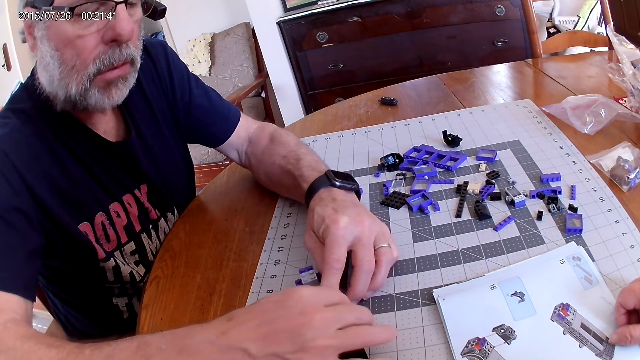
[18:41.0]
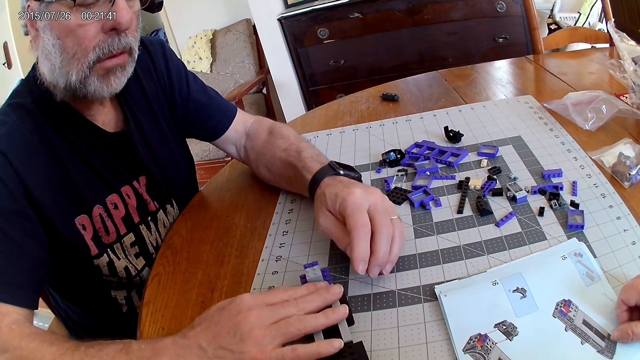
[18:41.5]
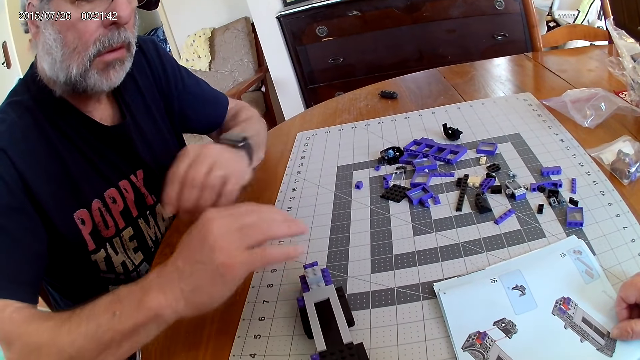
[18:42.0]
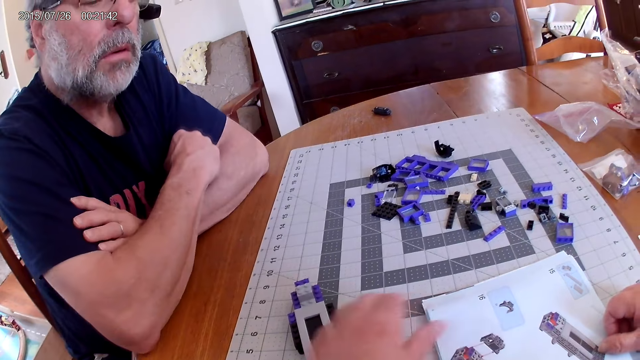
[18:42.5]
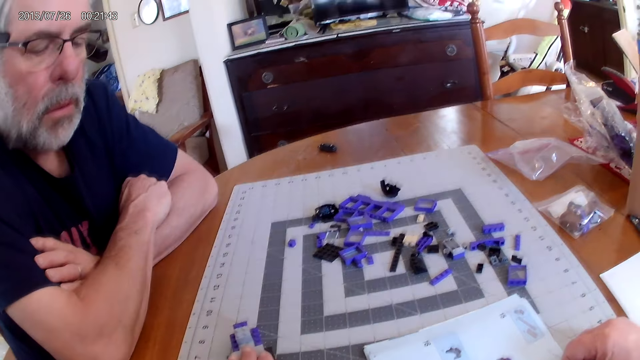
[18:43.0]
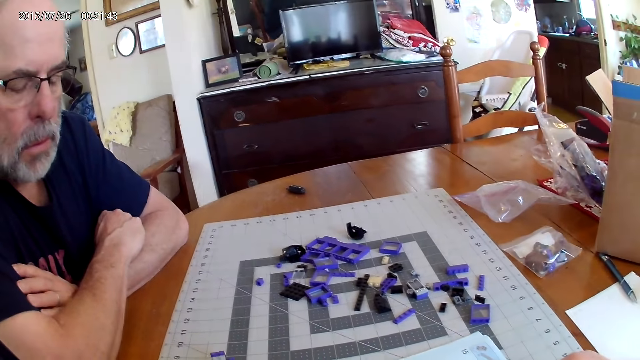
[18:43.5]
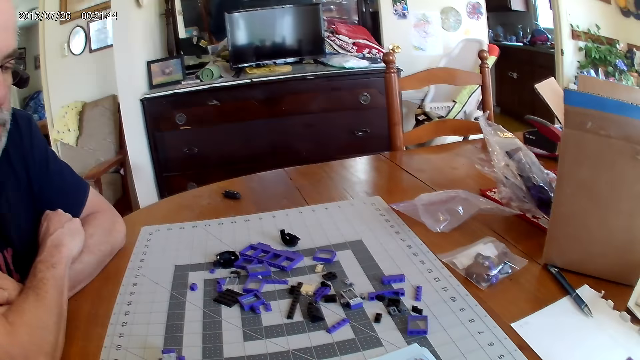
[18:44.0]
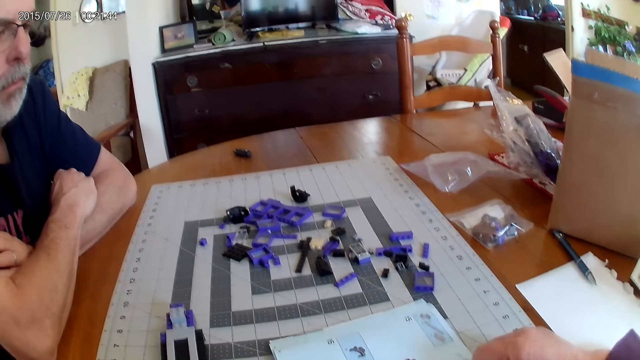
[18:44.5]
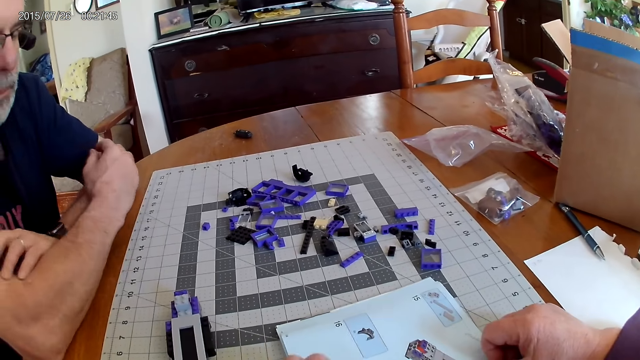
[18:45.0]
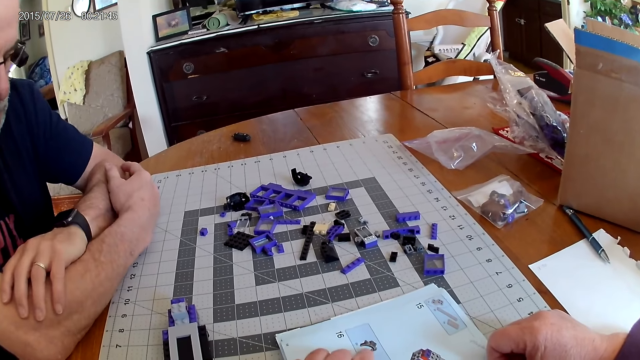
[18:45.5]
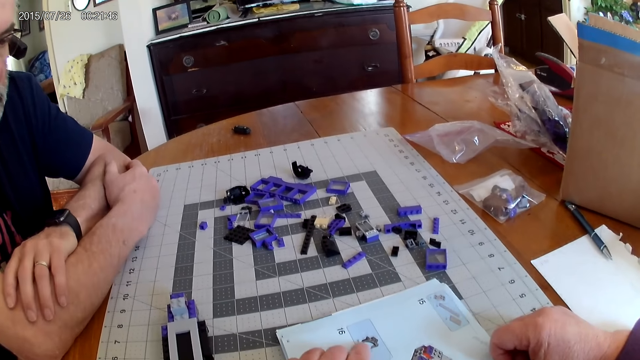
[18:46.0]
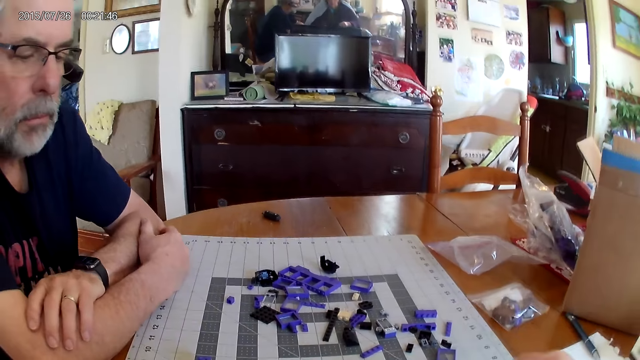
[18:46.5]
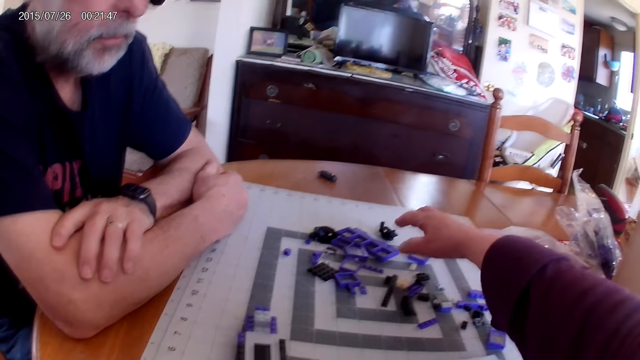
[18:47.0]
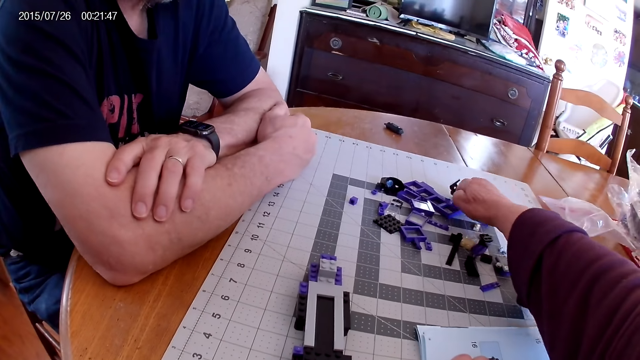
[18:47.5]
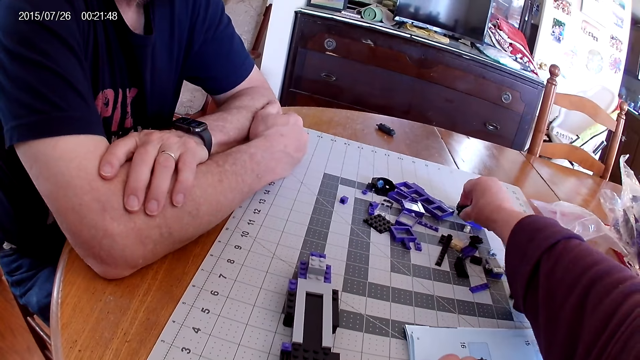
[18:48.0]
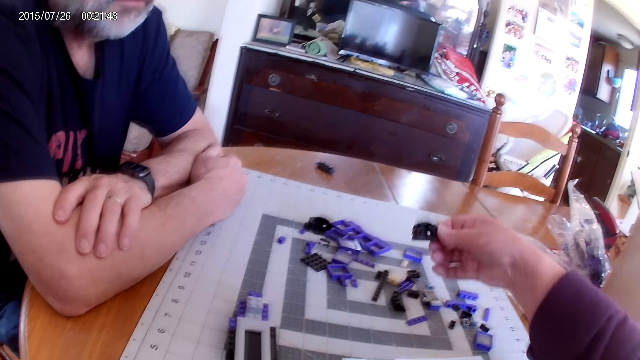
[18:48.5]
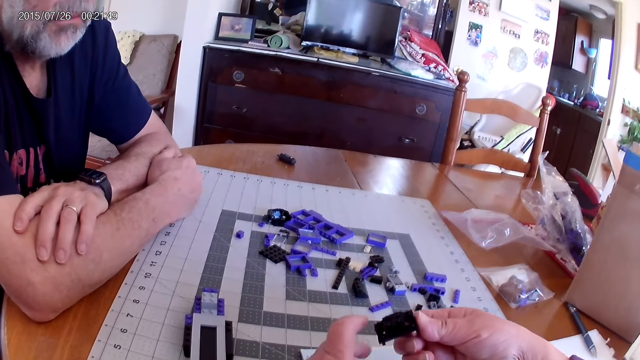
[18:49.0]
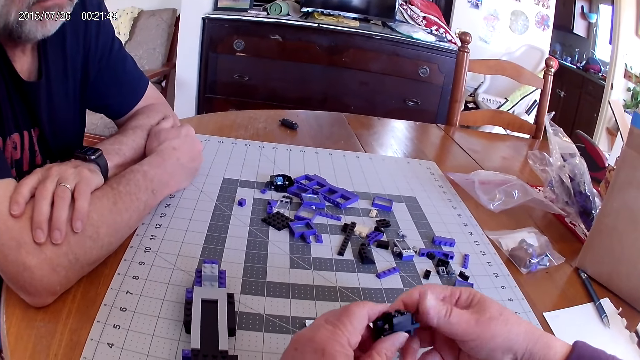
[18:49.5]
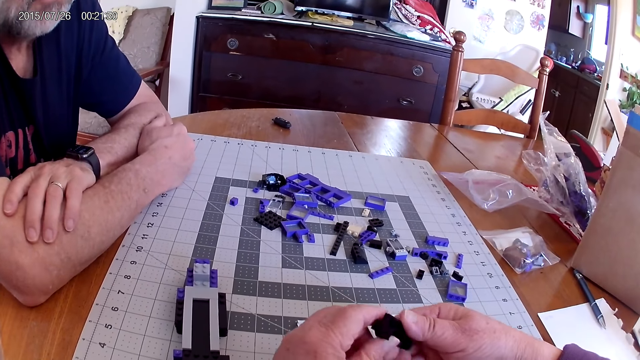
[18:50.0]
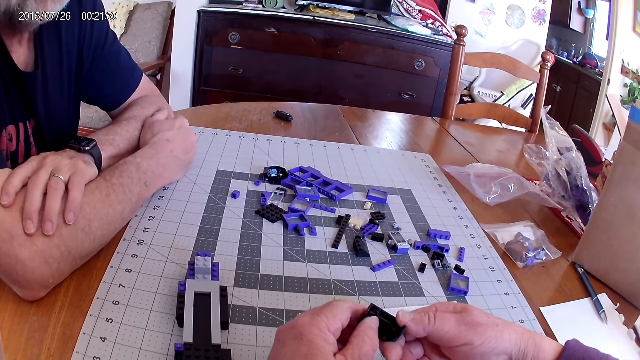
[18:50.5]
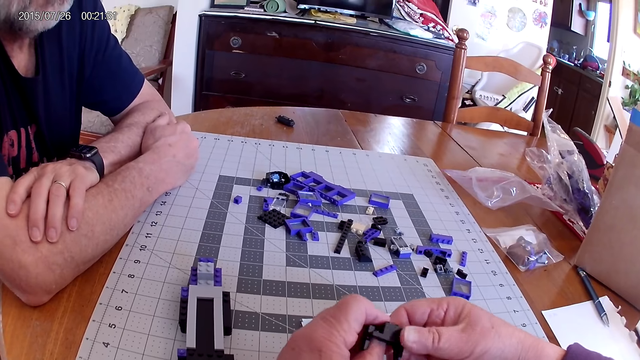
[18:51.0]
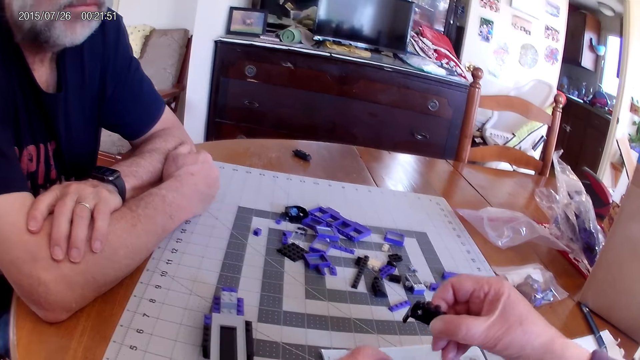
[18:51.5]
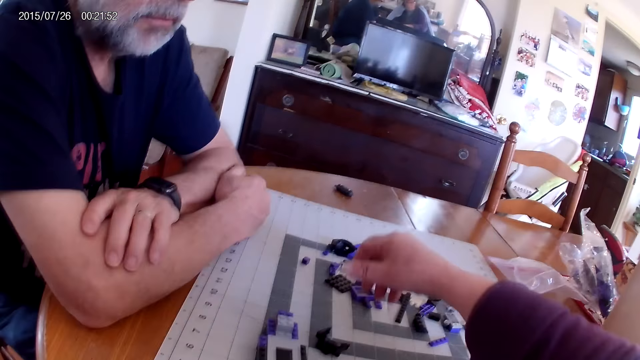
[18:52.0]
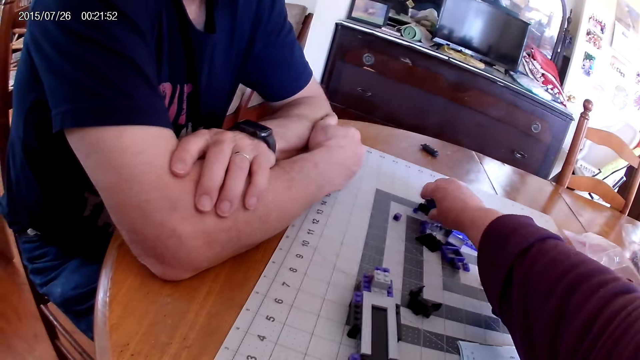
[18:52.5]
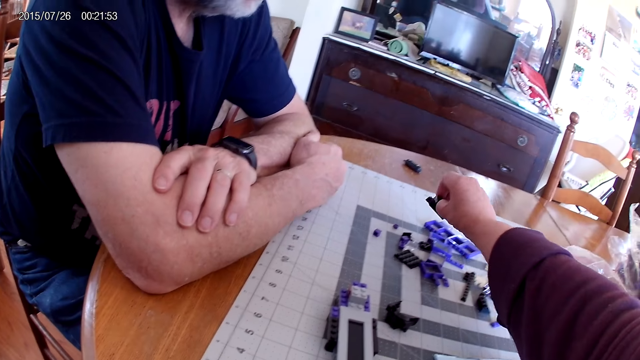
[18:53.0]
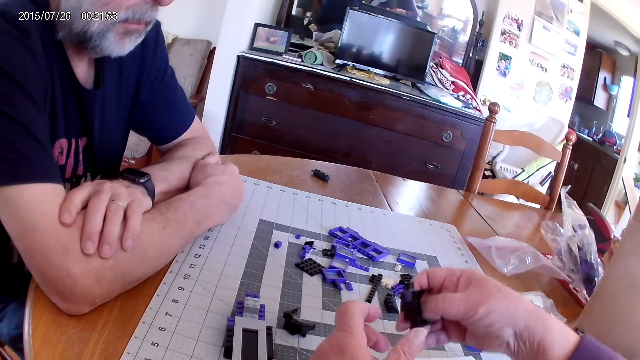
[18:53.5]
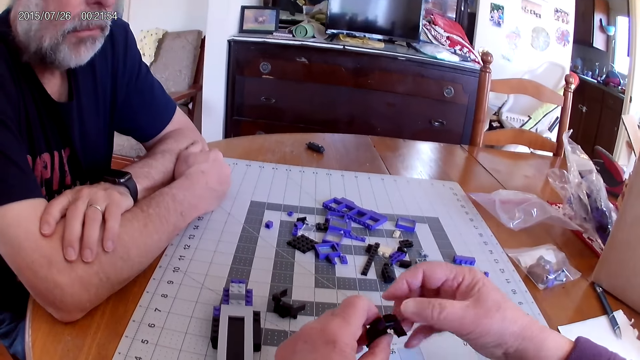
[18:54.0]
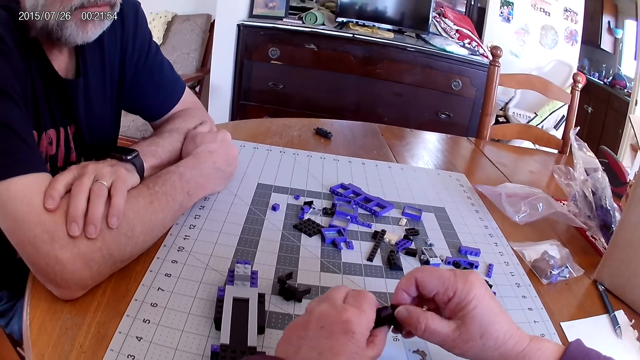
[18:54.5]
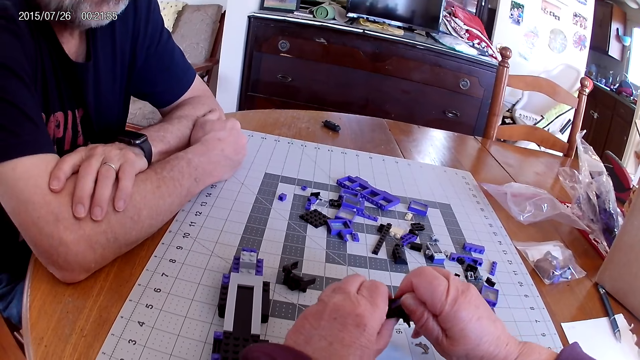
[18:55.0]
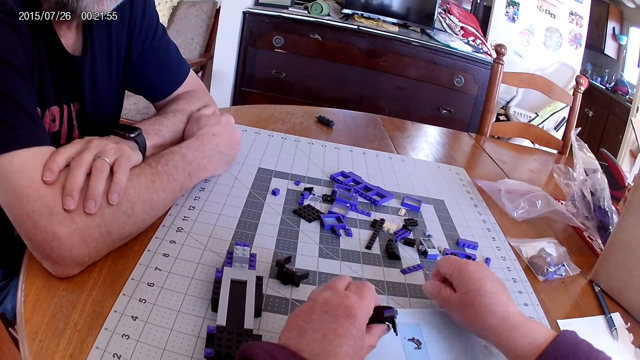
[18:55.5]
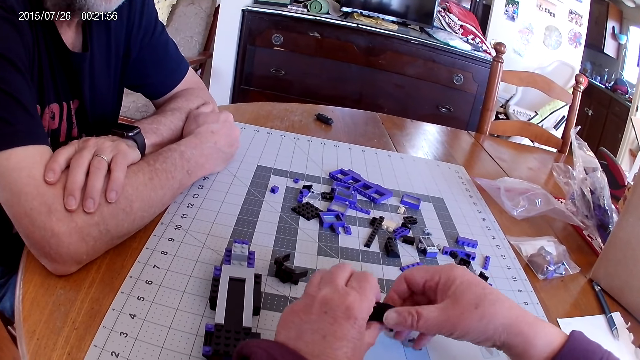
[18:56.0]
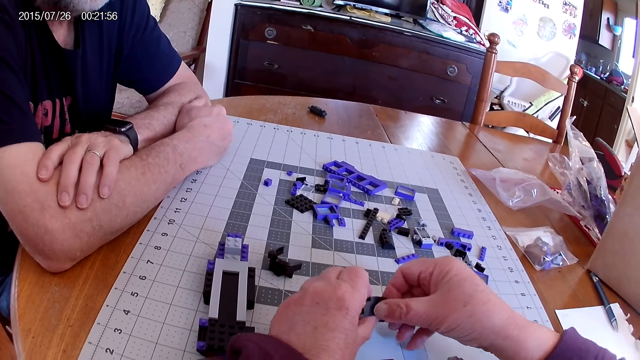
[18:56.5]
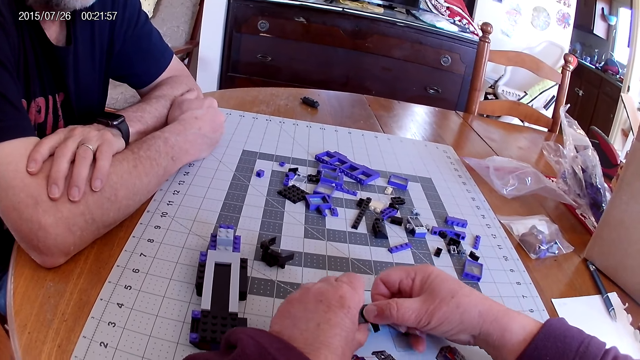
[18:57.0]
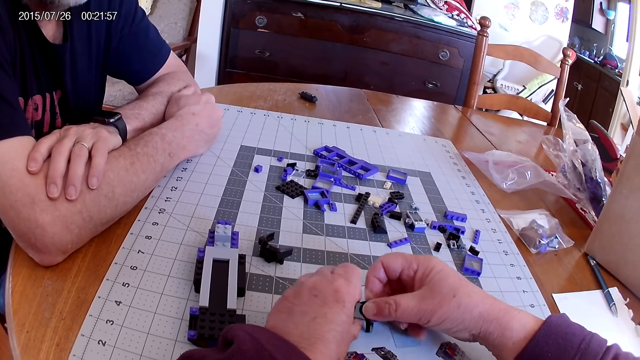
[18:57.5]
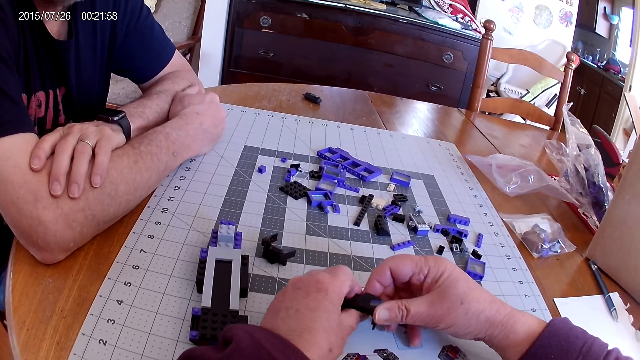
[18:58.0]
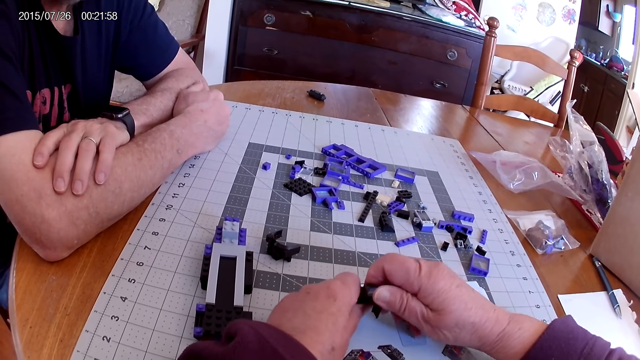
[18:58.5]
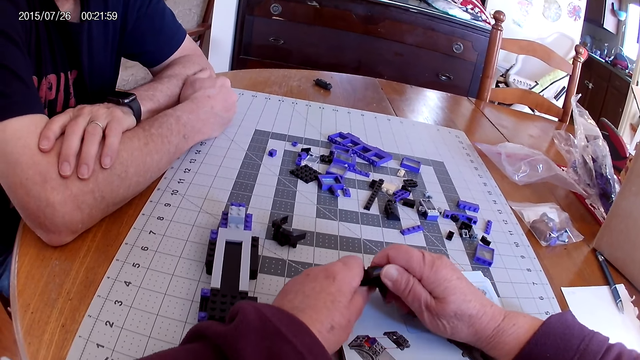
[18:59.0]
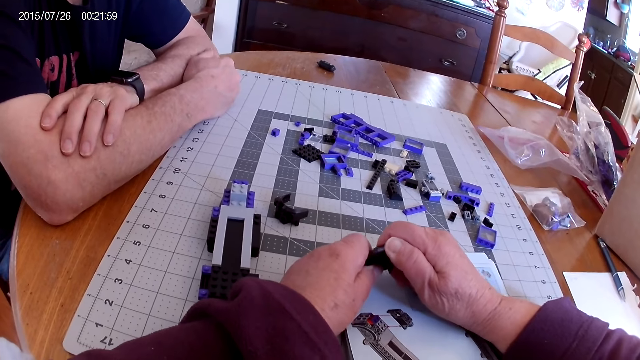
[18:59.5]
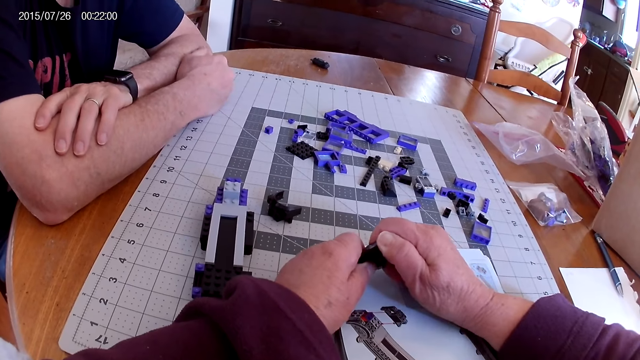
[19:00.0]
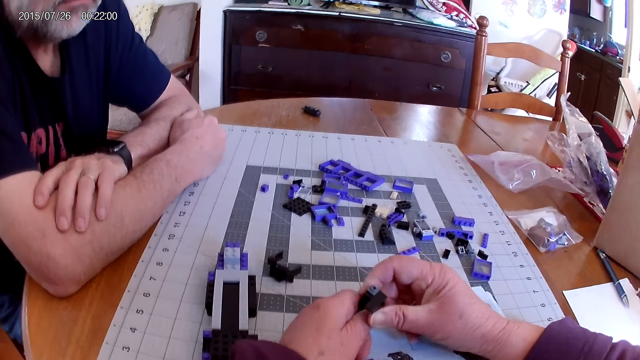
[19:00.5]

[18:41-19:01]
The camera wearer looks at the manual instructional book. They pick a plastic piece from the table. They look at the plastic piece. They place the plastic piece on the table. They pick a plastic piece from the table. They separate the plastic pieces.
